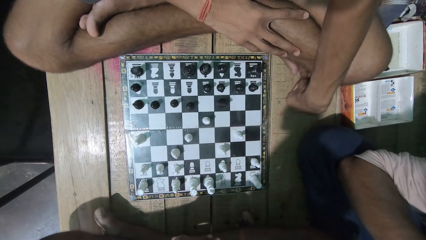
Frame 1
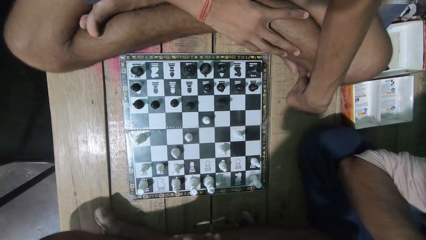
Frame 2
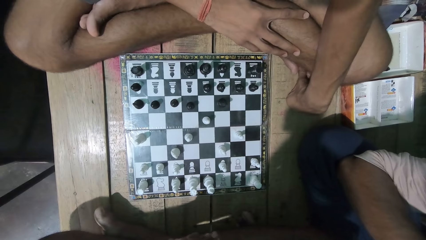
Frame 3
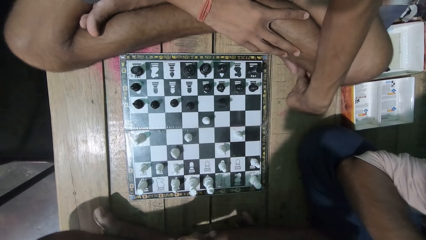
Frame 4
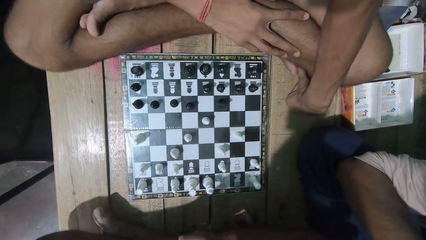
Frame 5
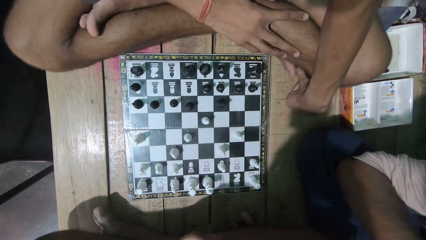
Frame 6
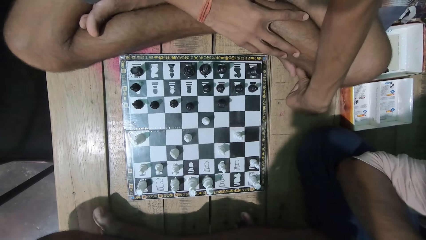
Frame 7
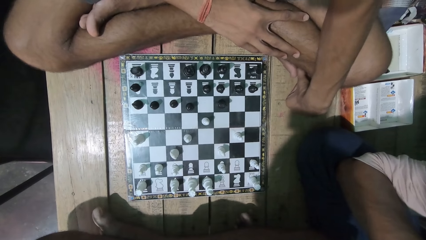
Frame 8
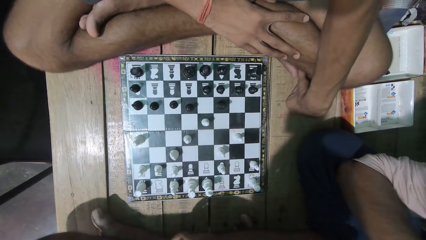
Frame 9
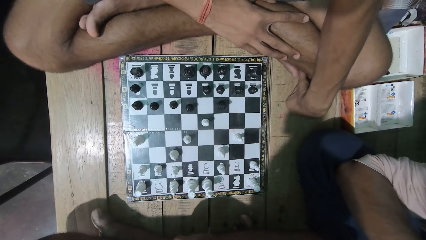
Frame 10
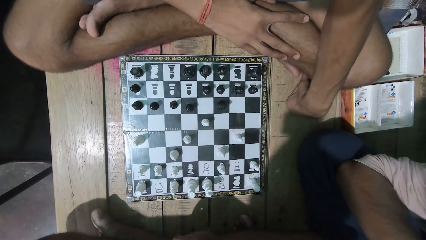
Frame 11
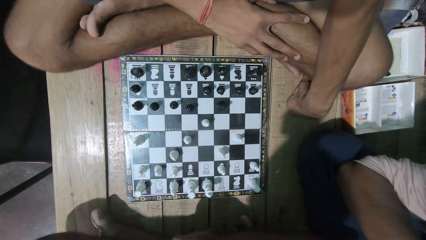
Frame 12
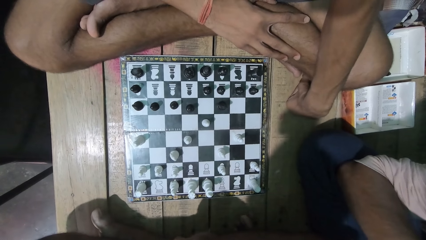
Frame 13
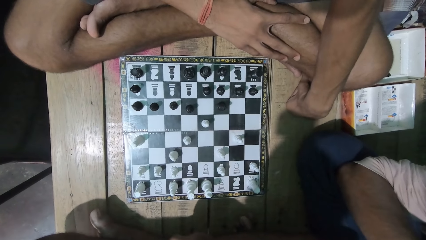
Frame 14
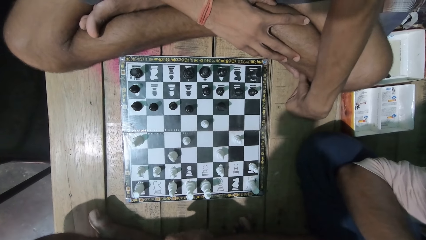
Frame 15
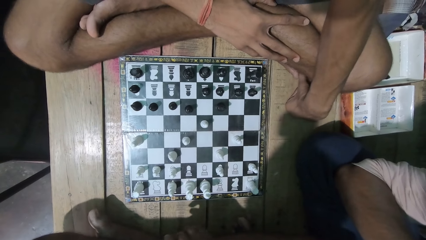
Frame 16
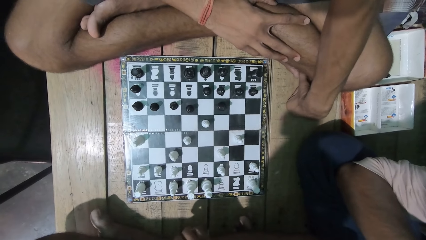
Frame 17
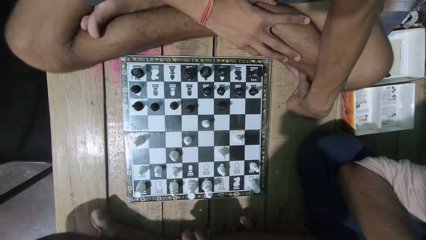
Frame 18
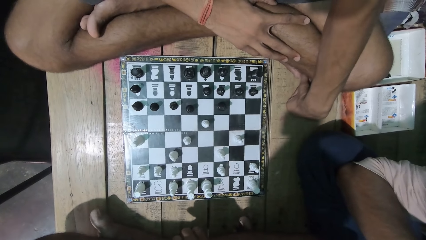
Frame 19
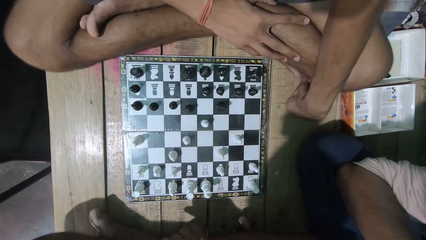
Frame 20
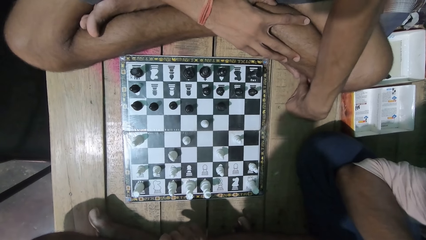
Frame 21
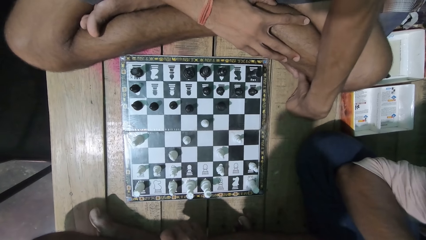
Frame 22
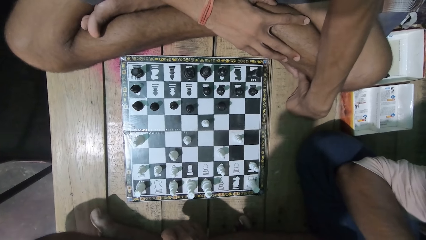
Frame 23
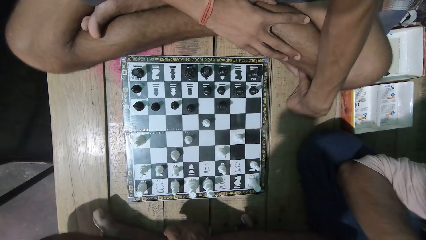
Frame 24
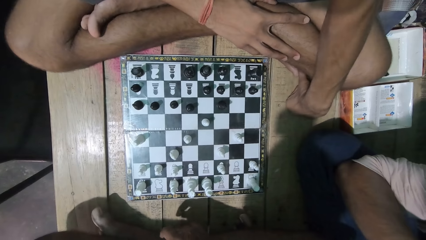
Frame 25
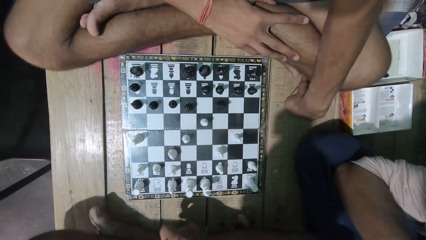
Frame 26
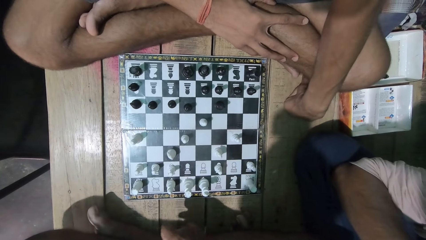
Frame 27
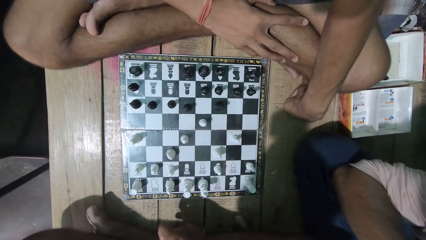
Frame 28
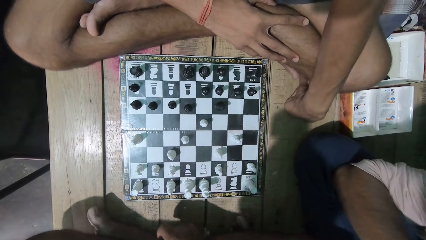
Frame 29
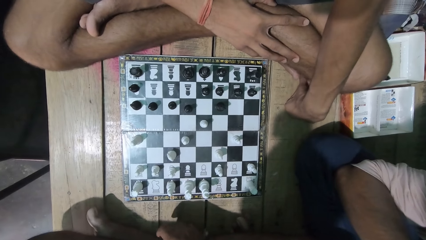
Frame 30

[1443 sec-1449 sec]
A man moves his finger on his feet.

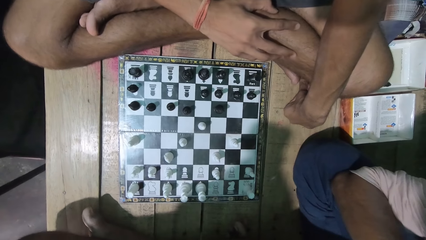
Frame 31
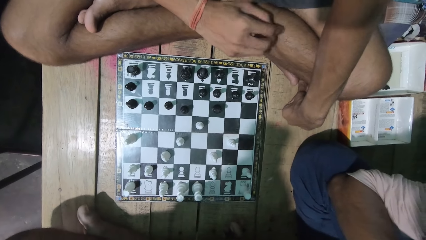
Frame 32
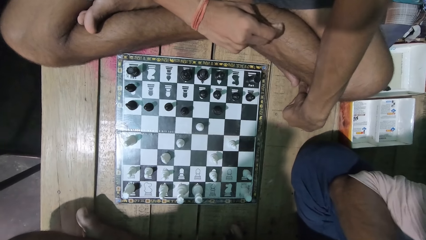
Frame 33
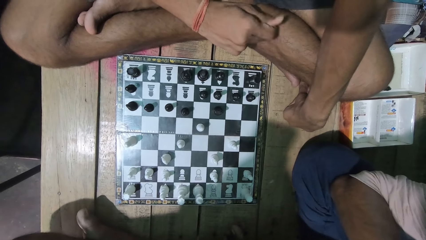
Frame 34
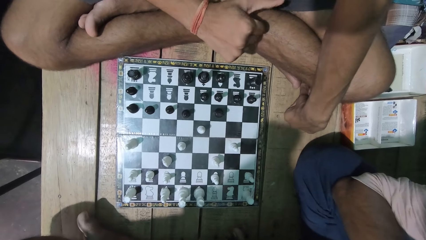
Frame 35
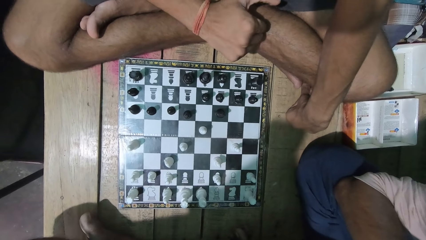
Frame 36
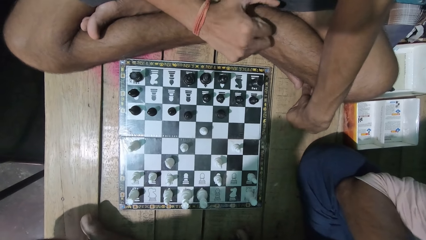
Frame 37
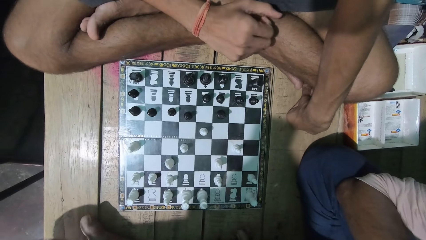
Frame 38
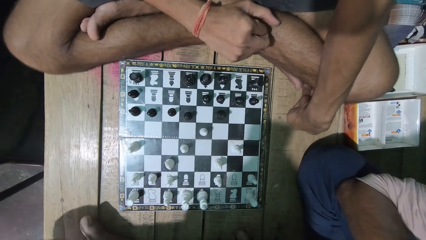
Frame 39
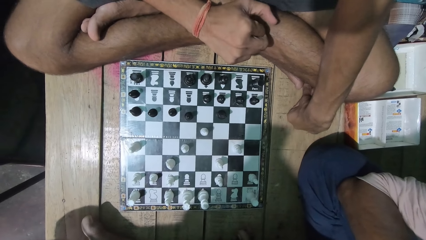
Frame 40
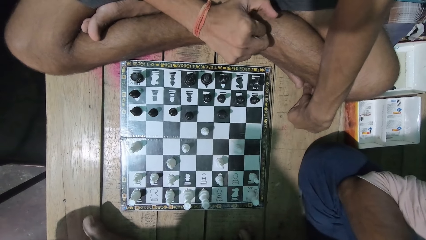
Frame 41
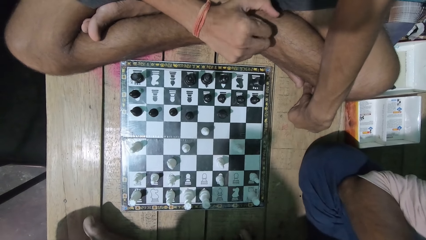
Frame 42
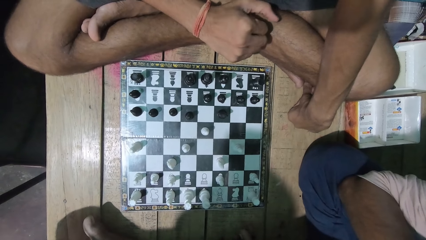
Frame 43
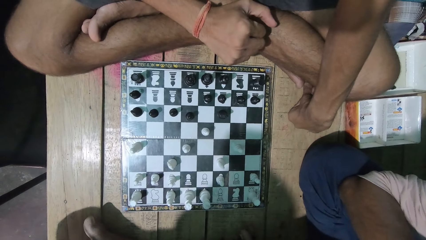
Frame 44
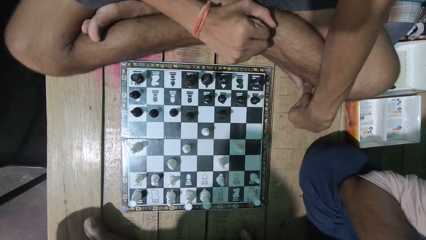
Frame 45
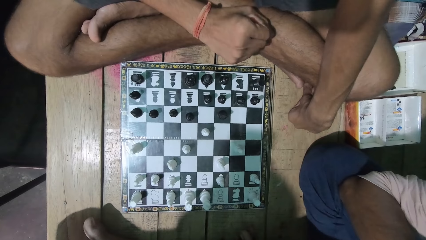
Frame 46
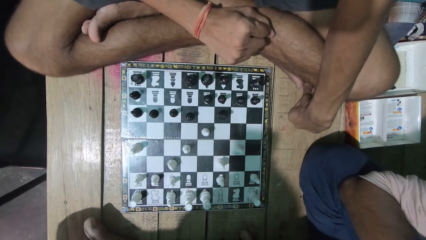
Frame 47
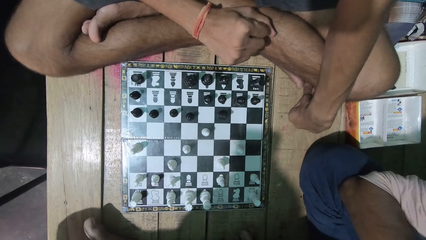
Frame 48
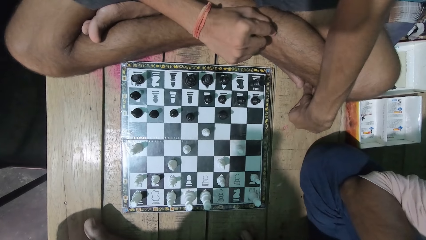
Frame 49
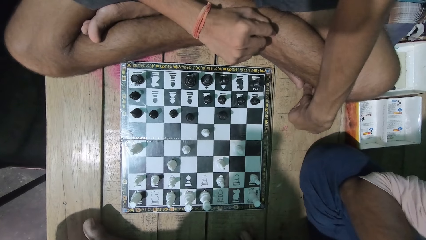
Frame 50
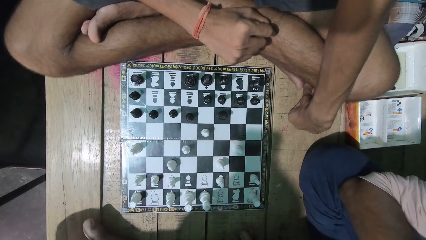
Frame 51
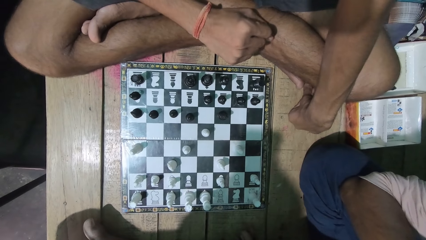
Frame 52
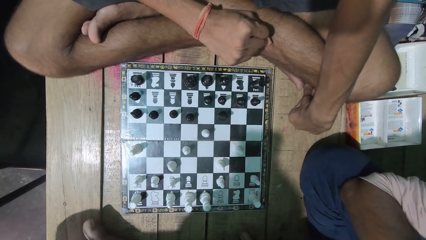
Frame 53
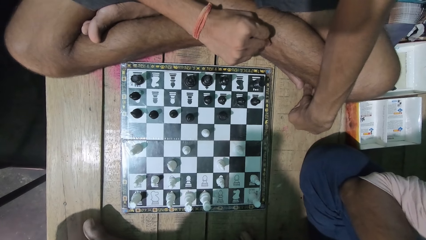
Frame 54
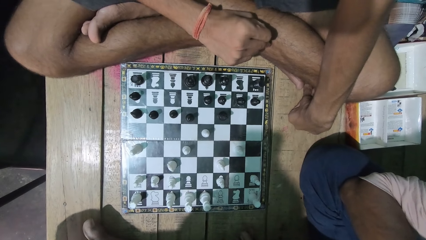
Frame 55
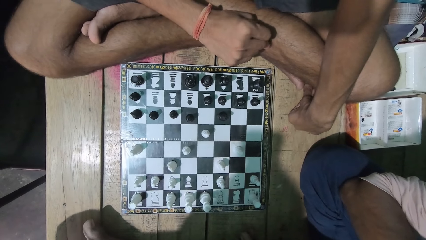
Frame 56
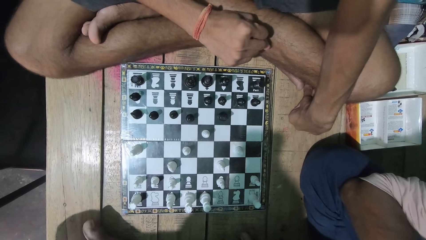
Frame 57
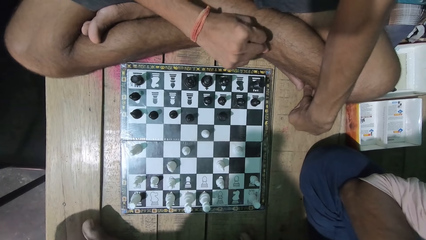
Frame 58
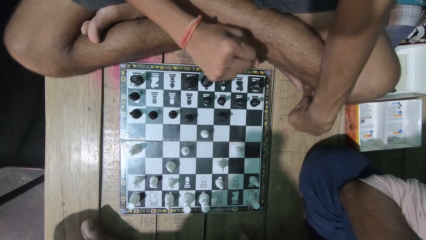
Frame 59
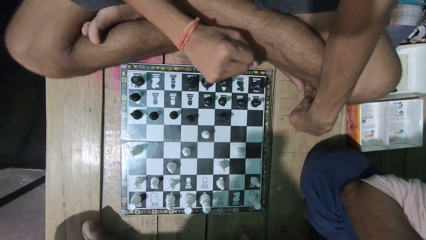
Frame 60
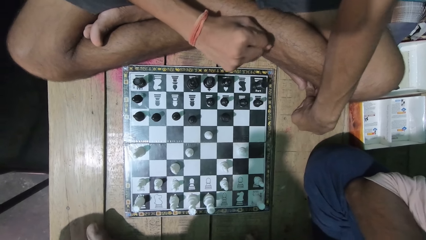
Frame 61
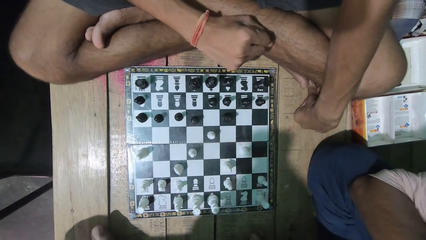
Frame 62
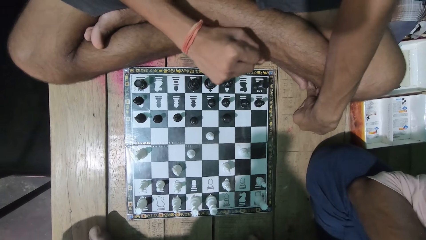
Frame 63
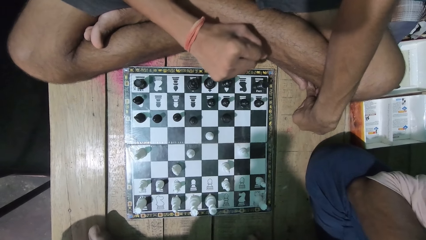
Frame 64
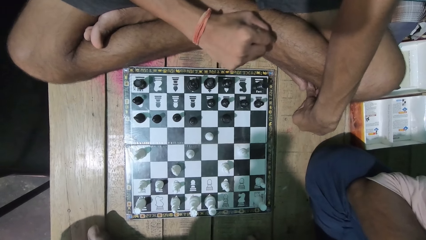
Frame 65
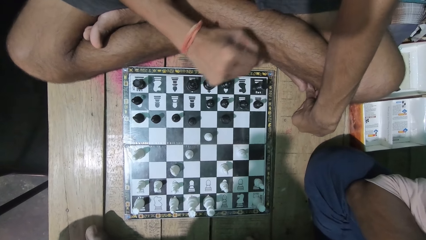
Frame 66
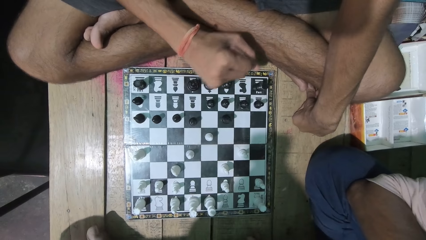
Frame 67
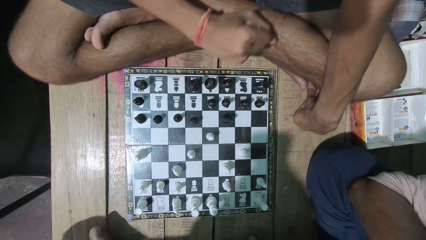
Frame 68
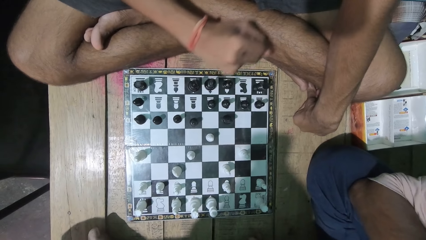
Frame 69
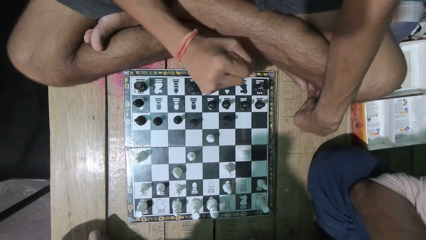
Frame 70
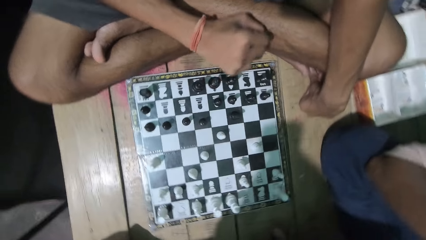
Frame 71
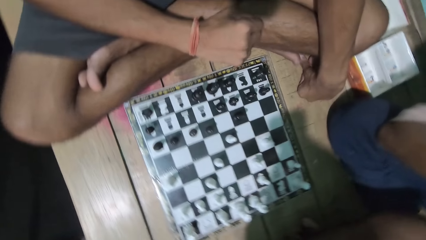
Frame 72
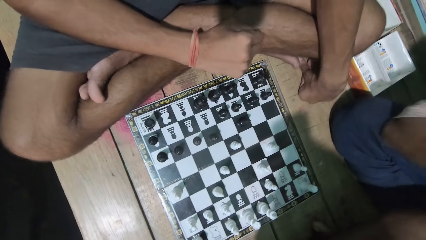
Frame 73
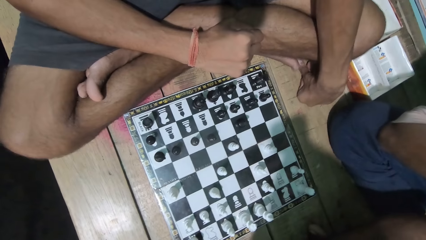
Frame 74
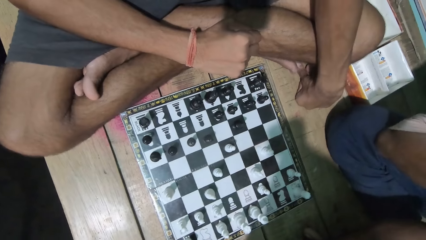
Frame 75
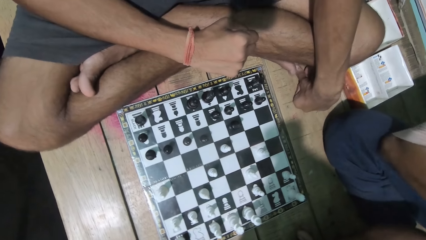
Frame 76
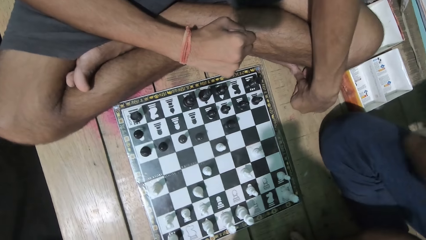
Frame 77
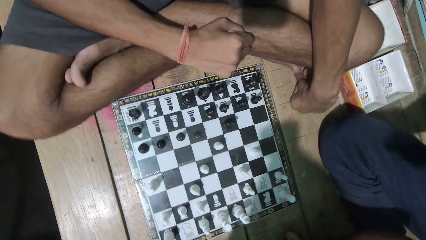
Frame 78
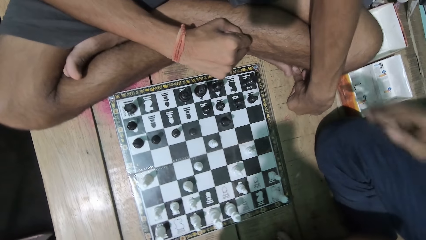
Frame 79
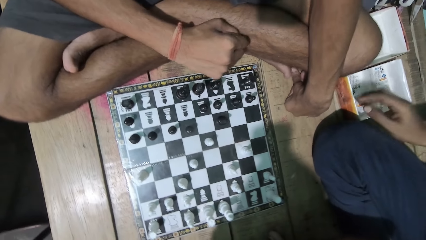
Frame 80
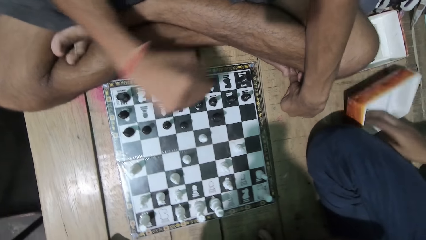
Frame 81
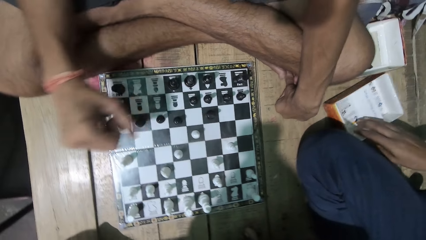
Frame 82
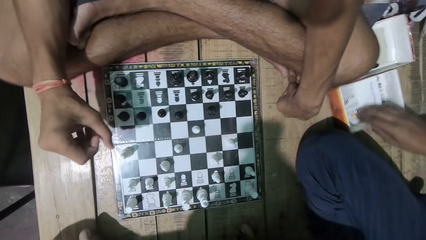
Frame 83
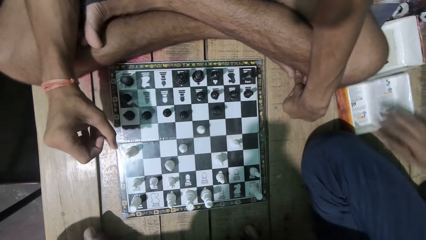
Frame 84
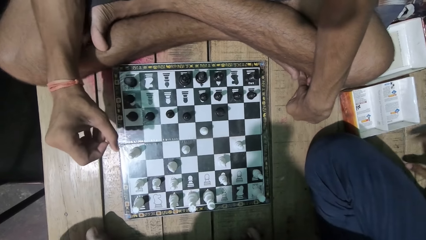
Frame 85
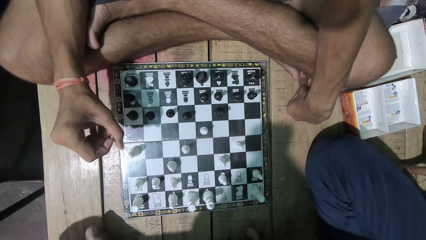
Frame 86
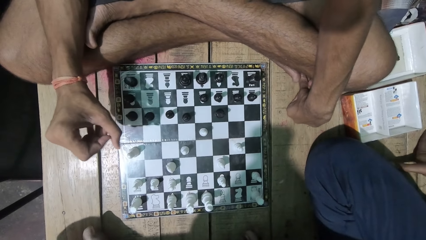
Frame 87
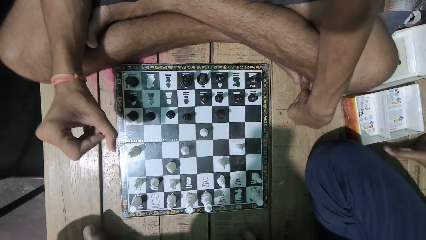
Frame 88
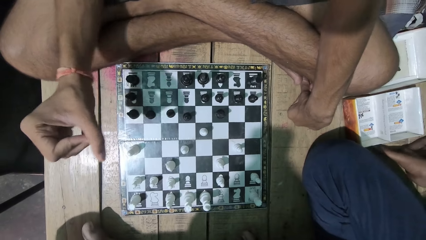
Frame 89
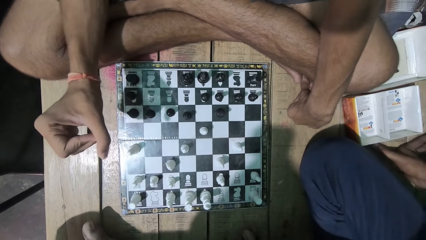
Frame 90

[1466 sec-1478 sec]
A man moves his hand.
